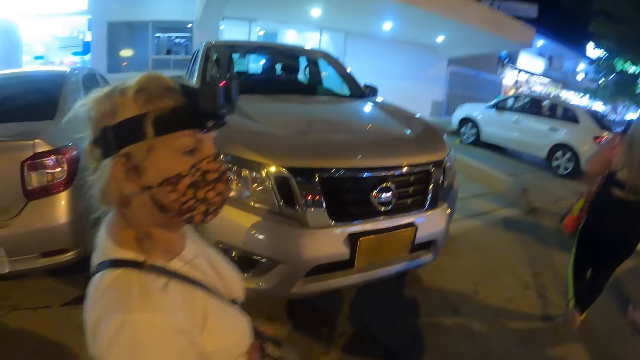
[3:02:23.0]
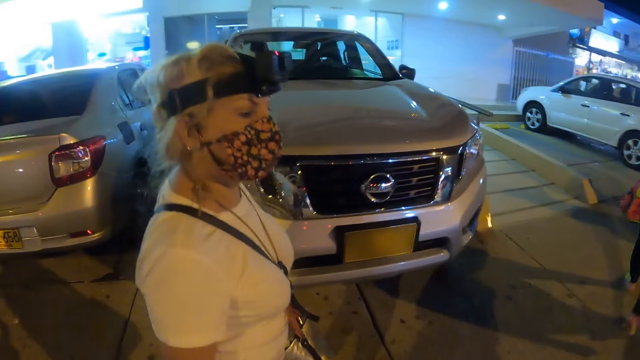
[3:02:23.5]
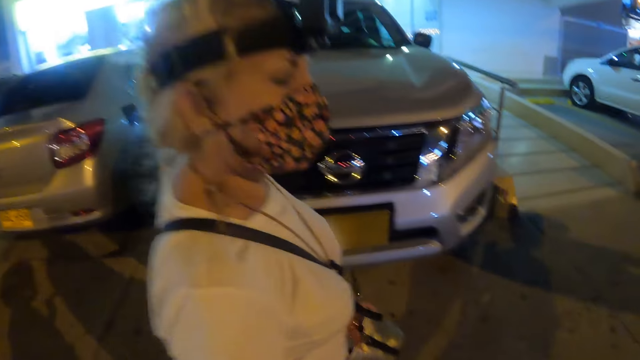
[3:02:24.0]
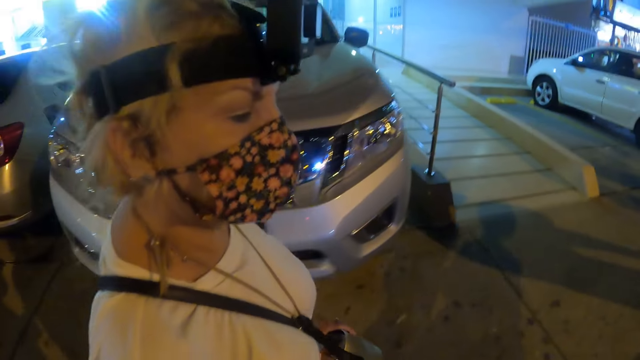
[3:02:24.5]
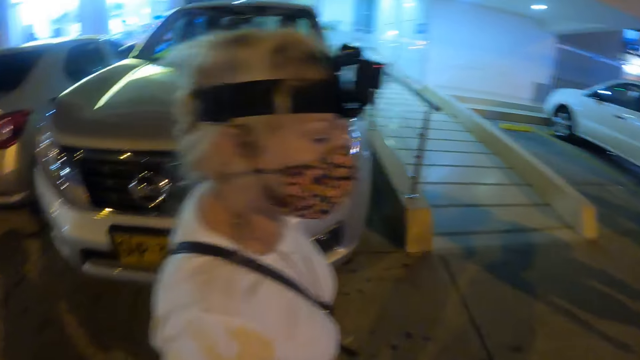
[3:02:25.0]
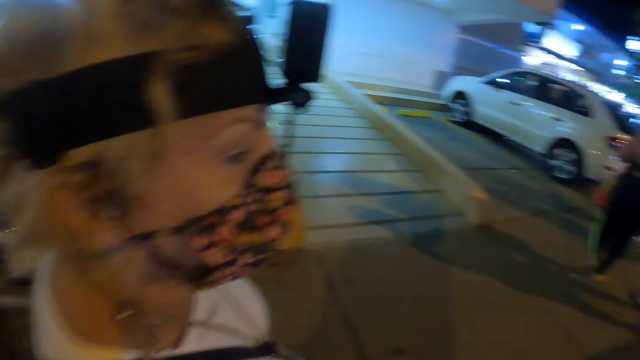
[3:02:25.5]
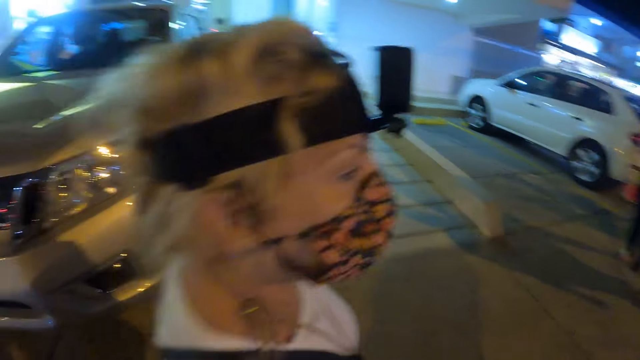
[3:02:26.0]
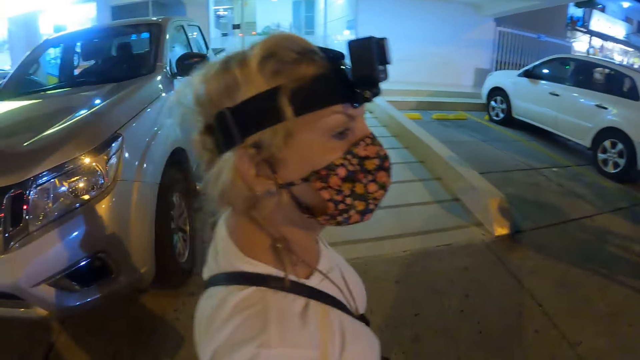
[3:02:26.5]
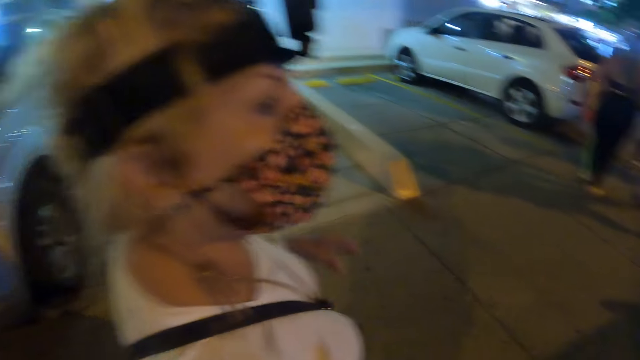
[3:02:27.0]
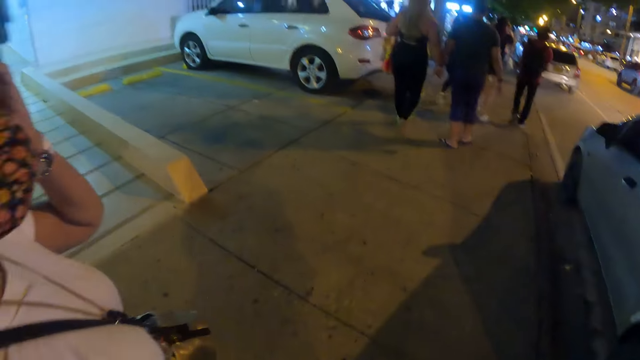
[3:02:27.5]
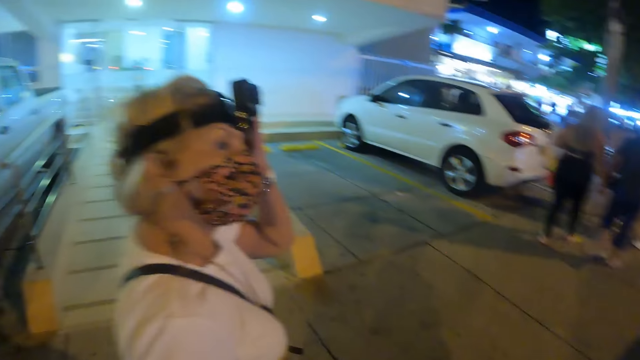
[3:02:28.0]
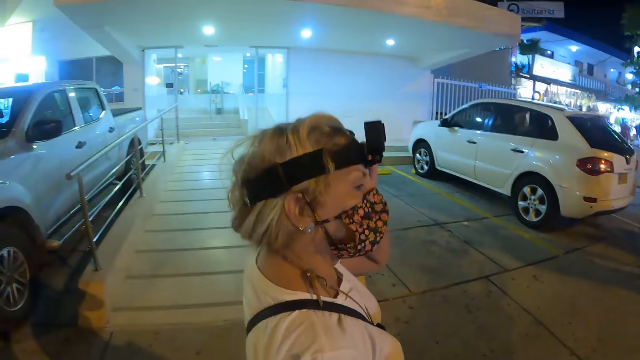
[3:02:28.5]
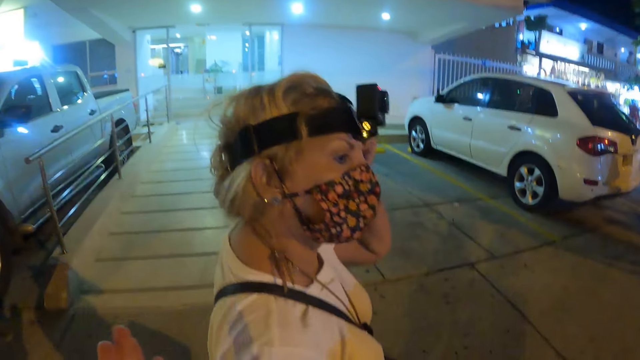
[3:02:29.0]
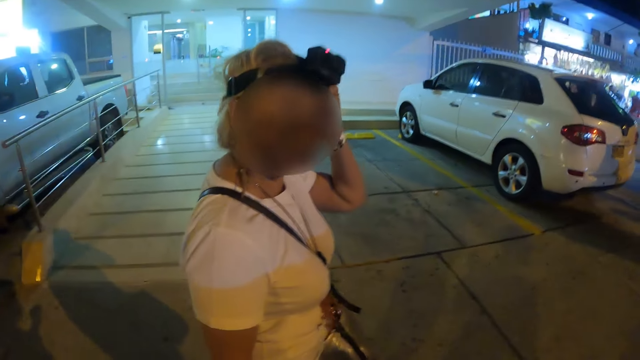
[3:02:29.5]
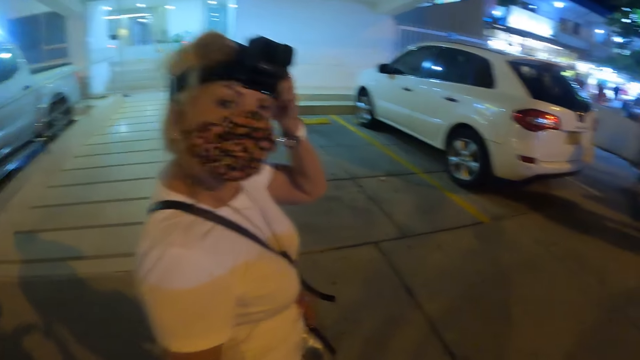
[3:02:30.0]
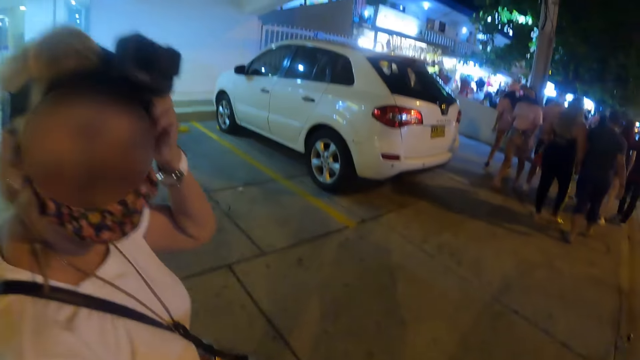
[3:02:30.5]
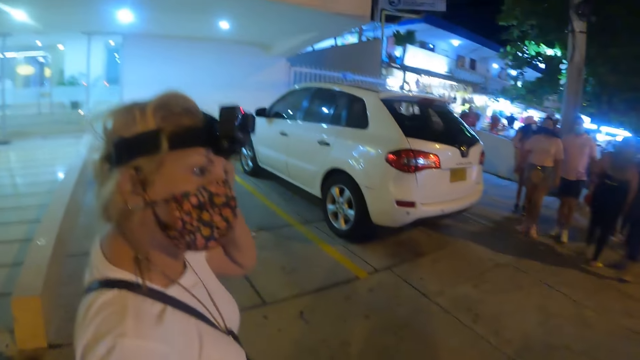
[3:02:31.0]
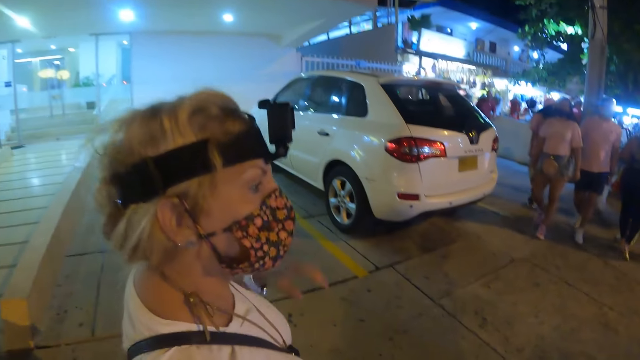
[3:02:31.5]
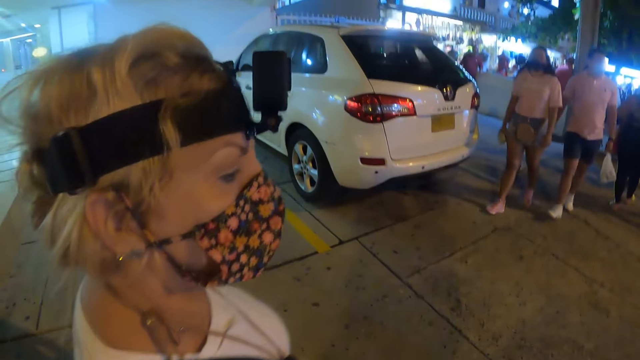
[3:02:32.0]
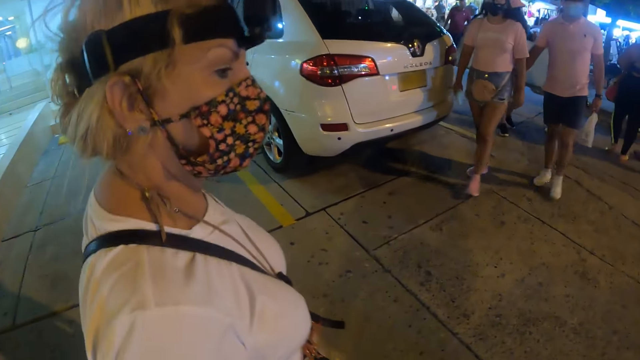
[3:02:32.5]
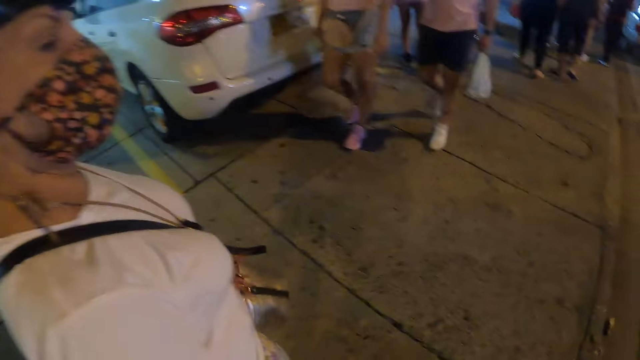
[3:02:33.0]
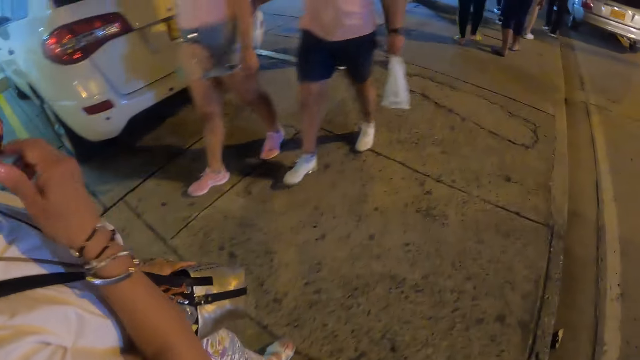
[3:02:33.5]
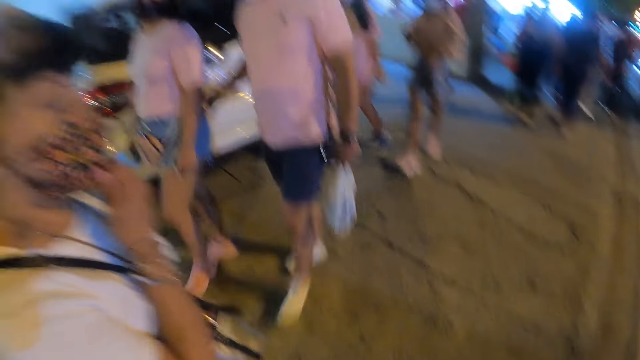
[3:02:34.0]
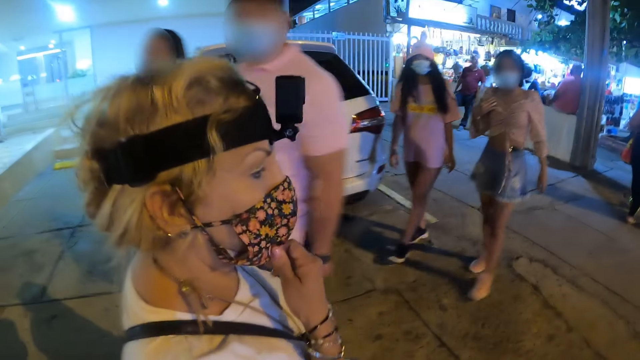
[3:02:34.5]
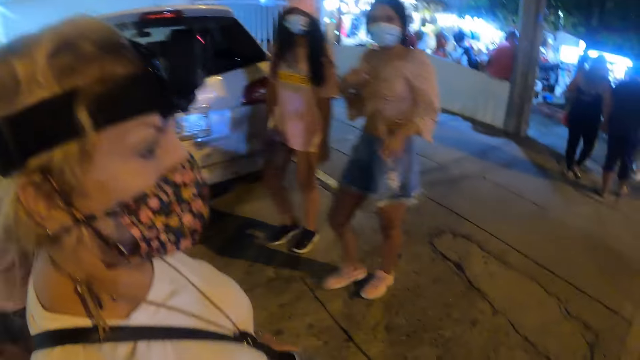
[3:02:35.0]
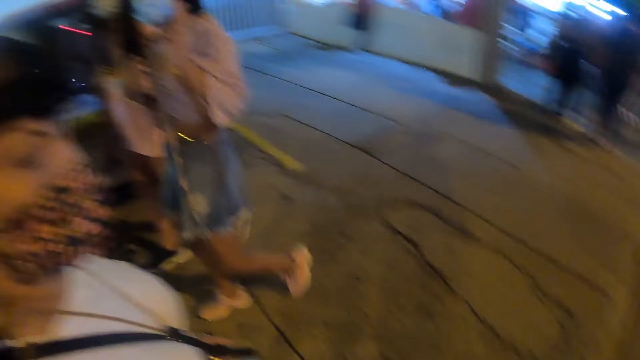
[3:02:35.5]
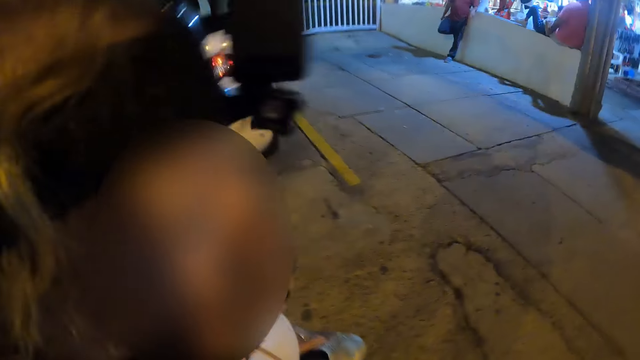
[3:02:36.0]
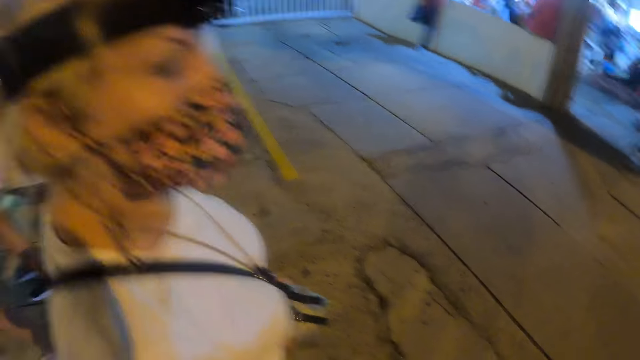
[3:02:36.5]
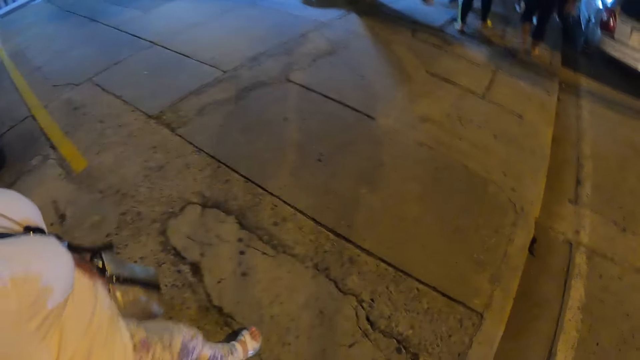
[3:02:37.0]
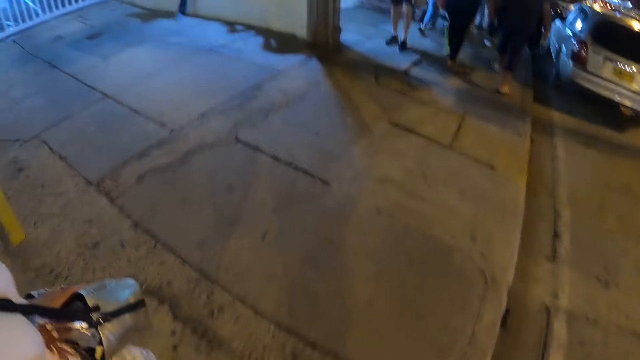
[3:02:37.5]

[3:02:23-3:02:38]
A woman touches her face. The camera wearer moves a hand. The woman adjusts the camera. She touches her mask and adjusts the face mask.

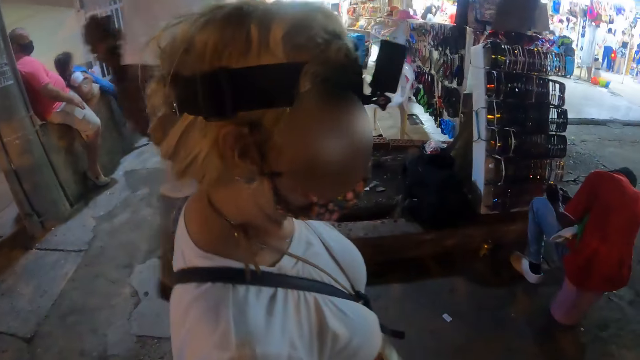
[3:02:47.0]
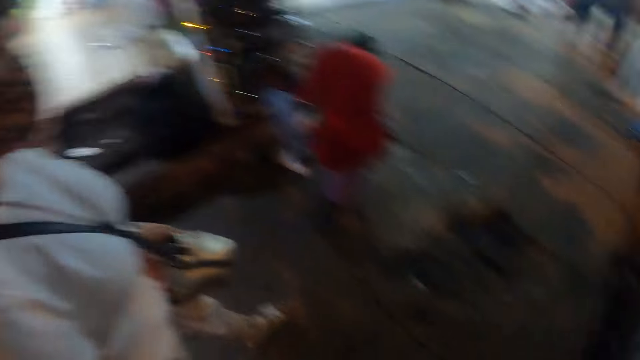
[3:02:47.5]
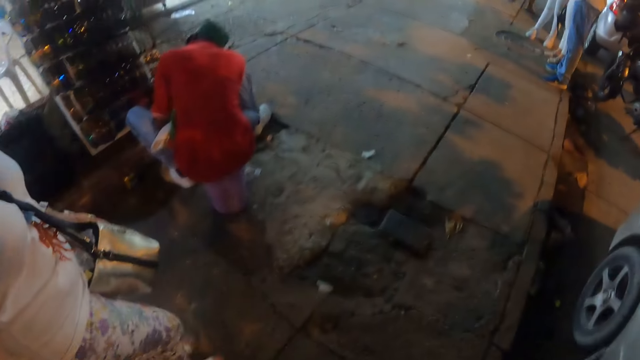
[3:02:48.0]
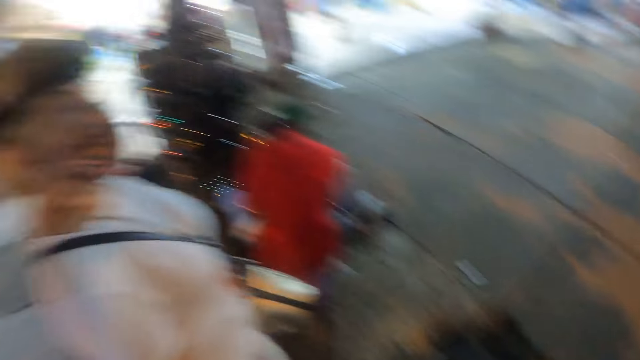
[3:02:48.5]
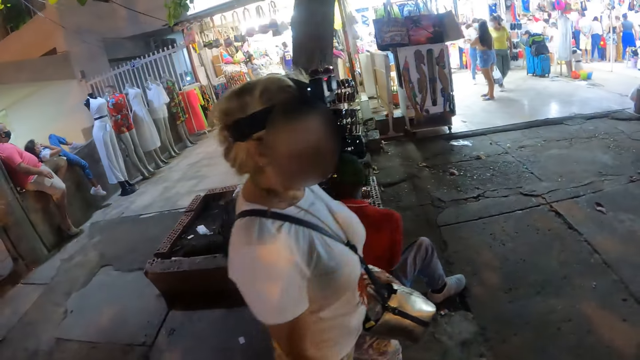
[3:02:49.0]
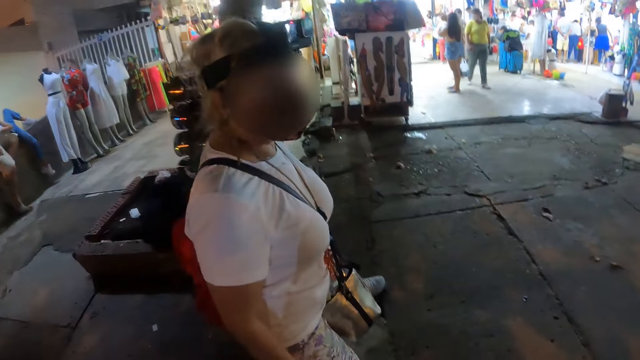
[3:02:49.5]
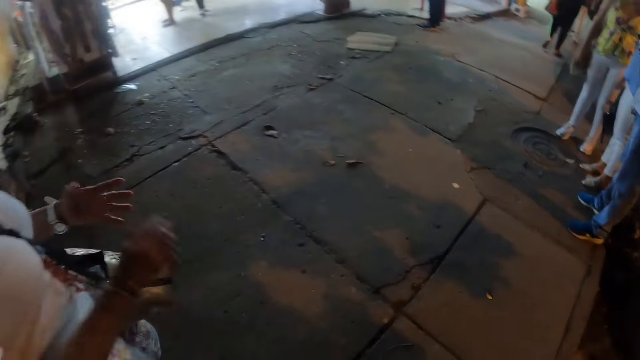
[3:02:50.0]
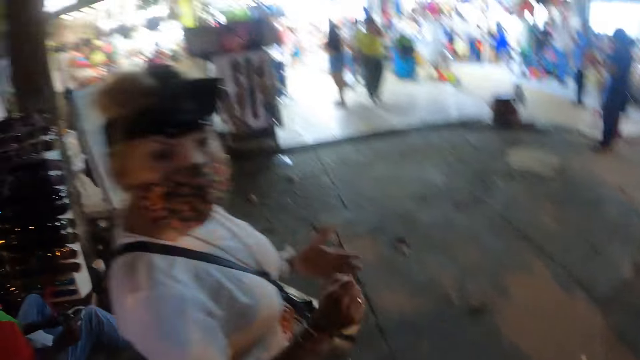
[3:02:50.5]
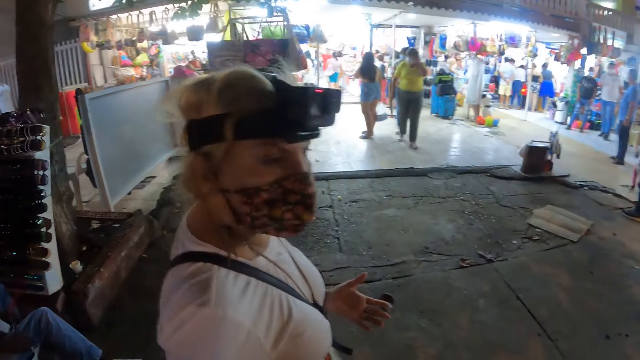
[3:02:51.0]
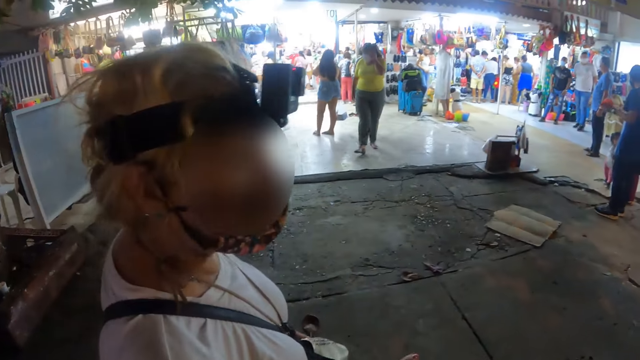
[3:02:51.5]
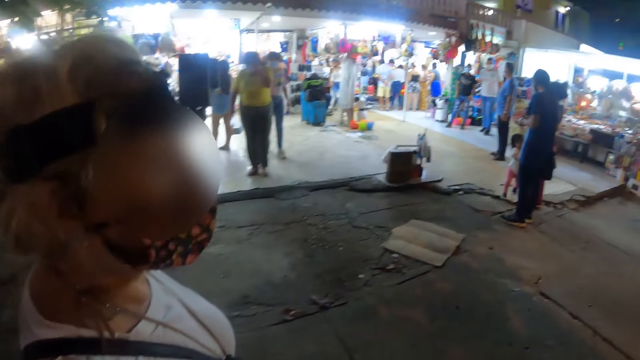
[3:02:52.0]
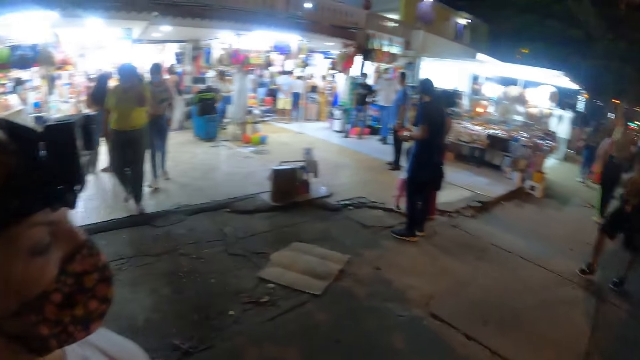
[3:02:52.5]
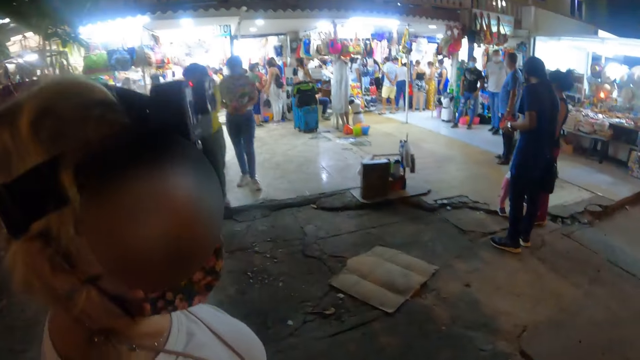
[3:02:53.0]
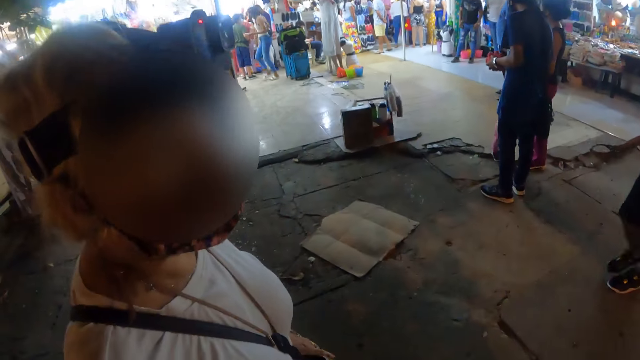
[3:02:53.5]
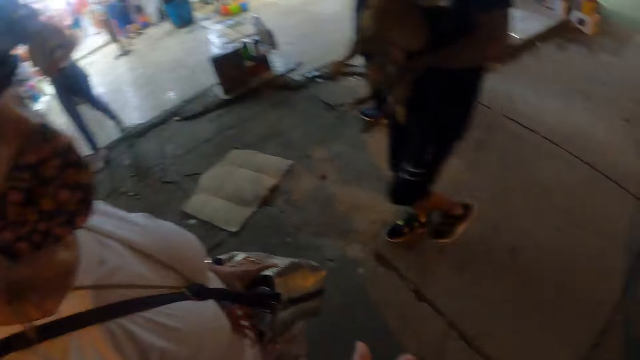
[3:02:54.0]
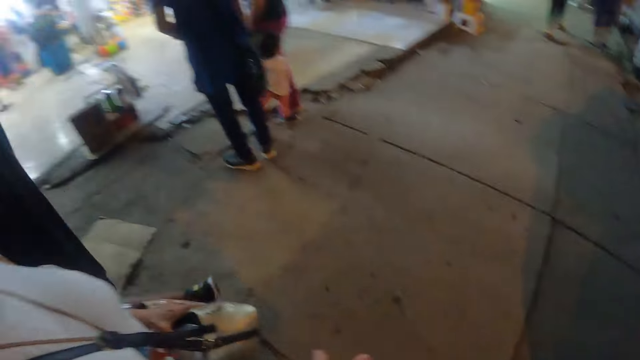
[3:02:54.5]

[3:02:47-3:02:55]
A woman uses gestures.
